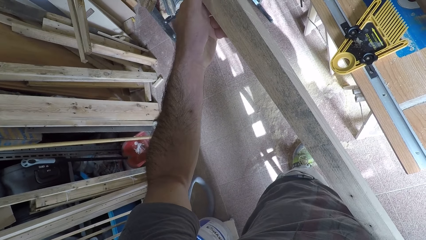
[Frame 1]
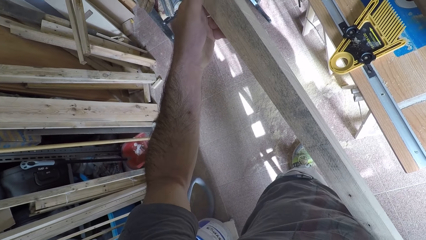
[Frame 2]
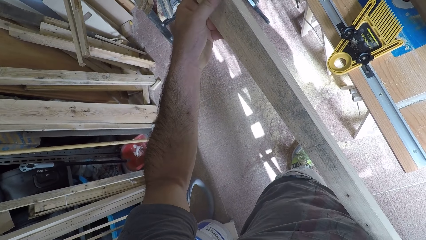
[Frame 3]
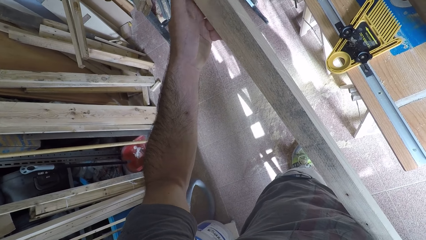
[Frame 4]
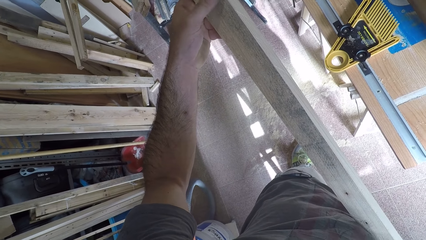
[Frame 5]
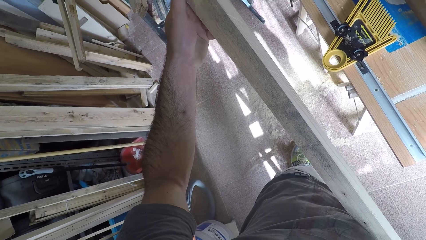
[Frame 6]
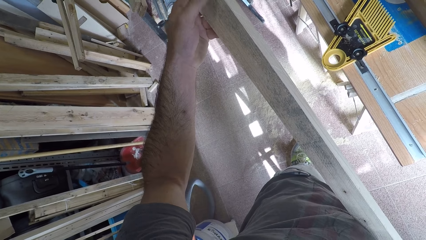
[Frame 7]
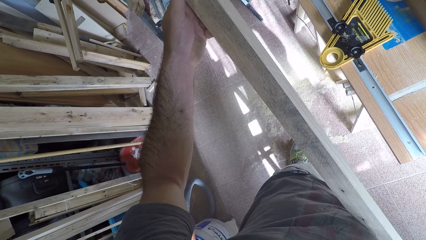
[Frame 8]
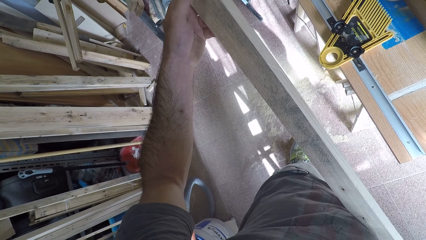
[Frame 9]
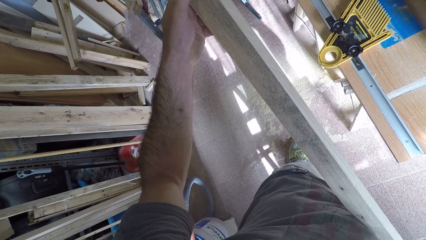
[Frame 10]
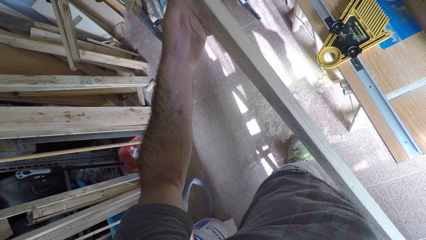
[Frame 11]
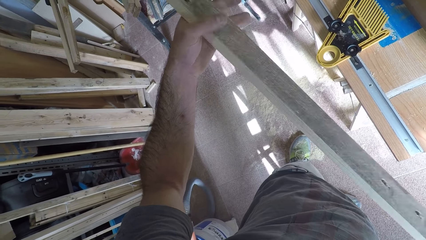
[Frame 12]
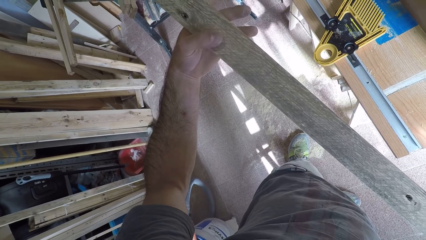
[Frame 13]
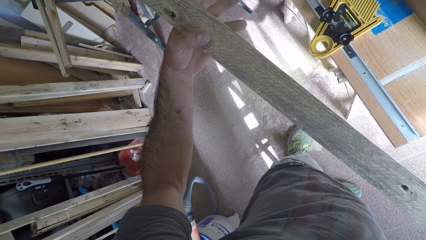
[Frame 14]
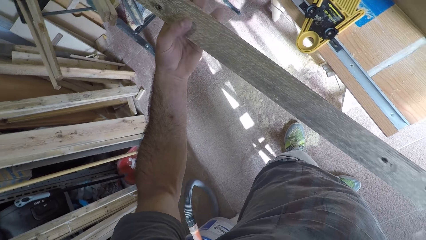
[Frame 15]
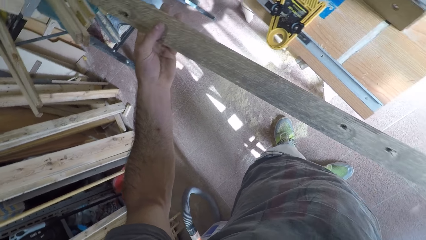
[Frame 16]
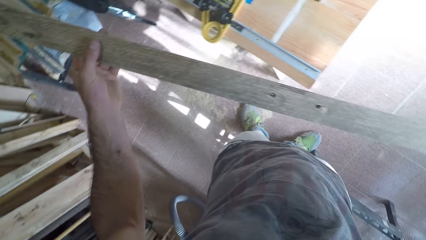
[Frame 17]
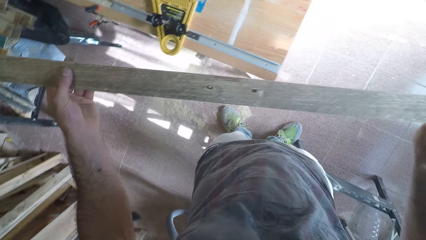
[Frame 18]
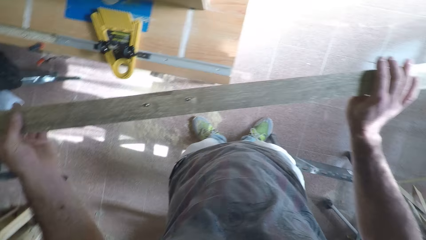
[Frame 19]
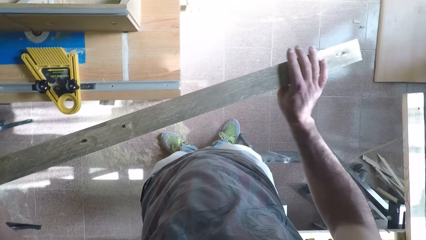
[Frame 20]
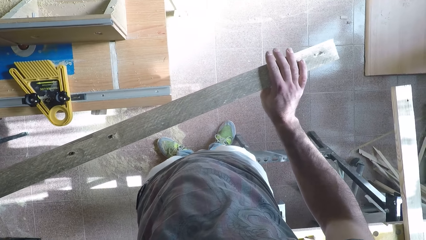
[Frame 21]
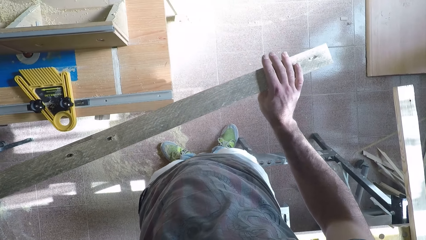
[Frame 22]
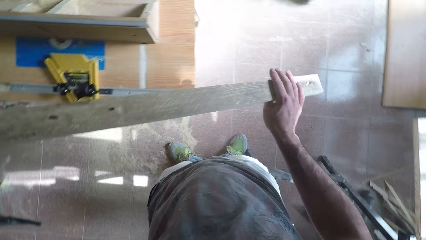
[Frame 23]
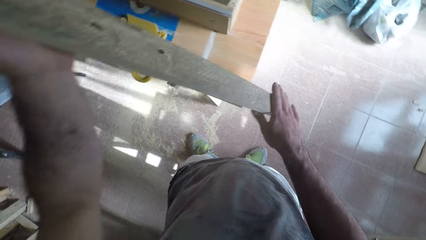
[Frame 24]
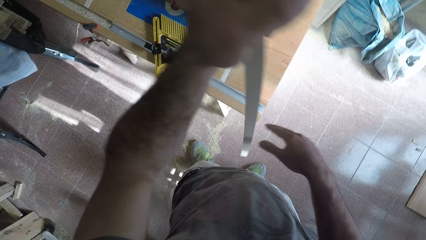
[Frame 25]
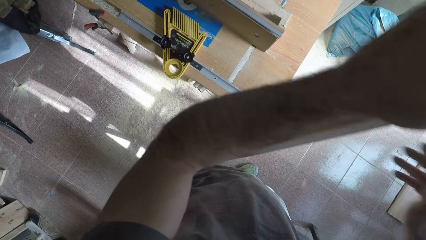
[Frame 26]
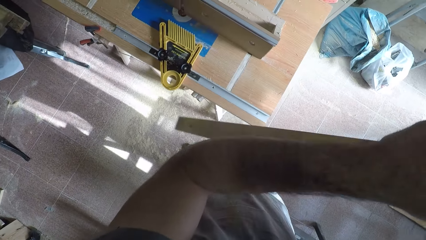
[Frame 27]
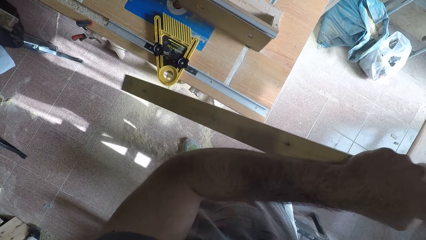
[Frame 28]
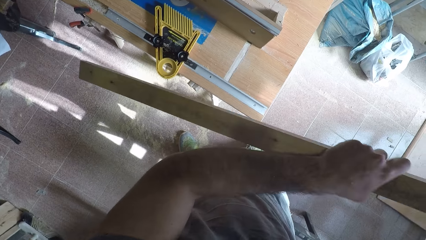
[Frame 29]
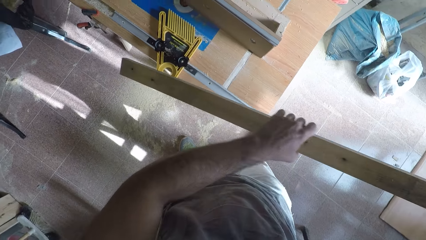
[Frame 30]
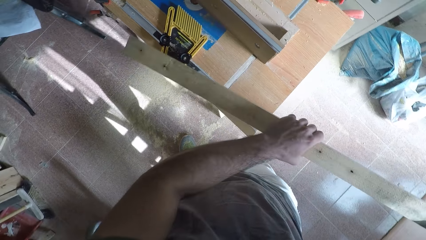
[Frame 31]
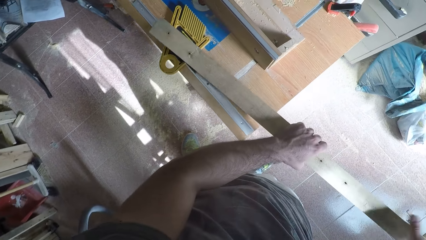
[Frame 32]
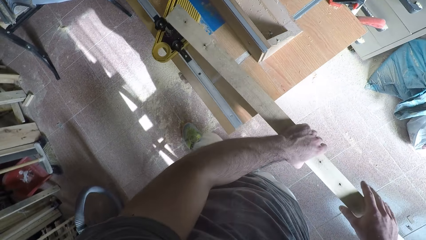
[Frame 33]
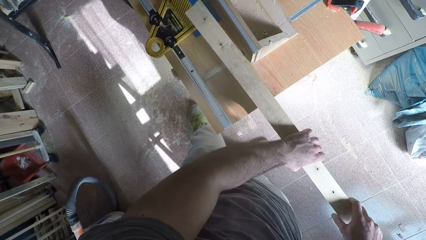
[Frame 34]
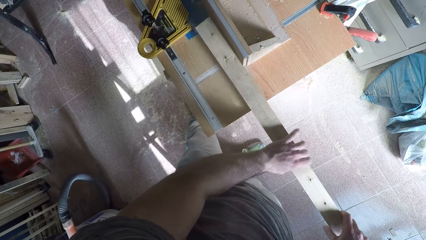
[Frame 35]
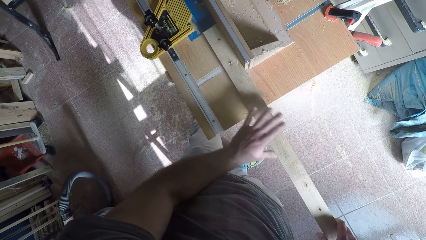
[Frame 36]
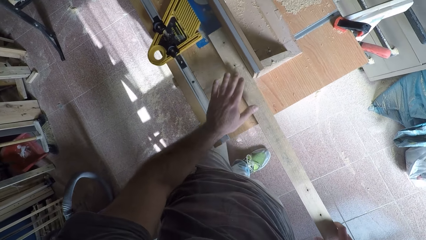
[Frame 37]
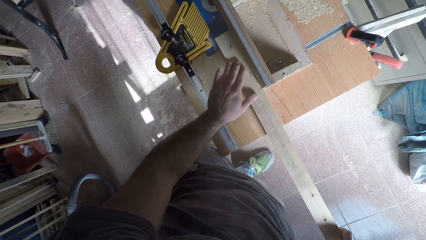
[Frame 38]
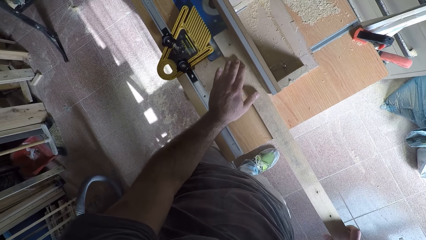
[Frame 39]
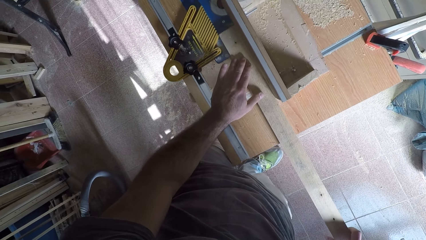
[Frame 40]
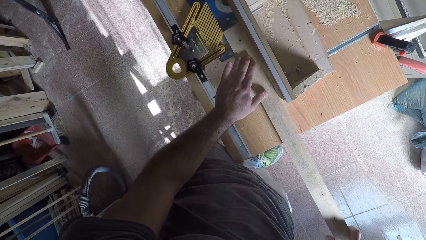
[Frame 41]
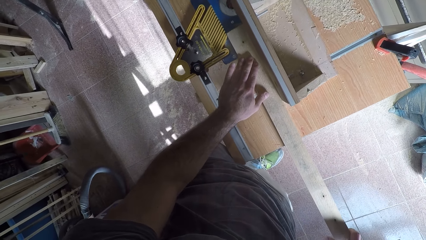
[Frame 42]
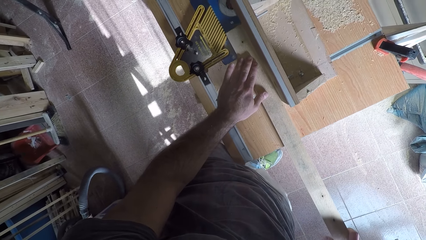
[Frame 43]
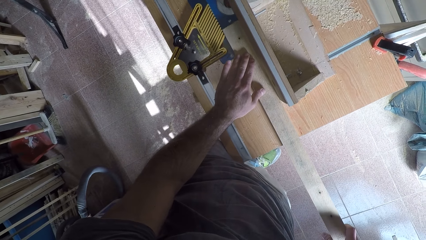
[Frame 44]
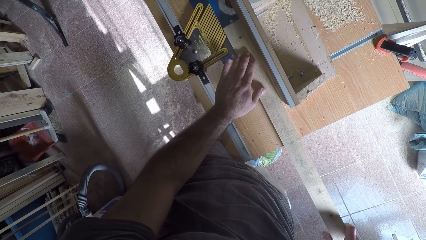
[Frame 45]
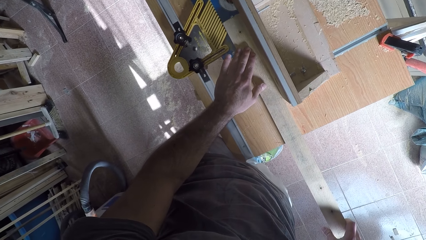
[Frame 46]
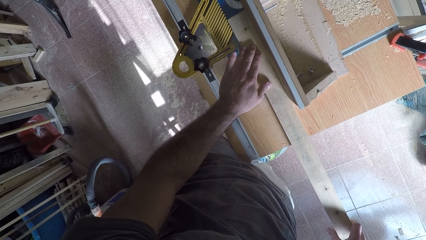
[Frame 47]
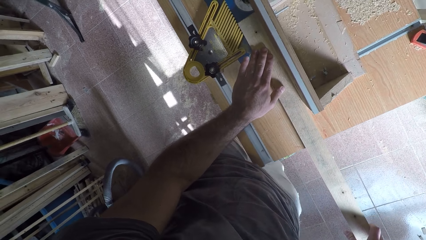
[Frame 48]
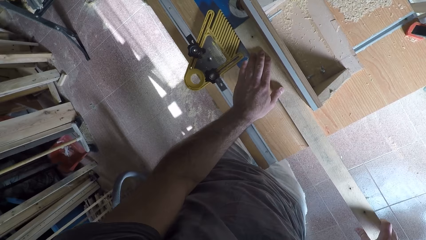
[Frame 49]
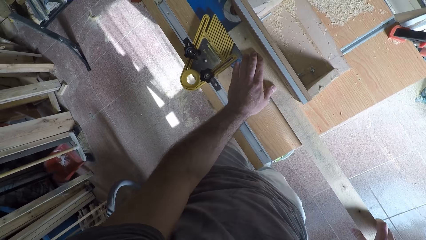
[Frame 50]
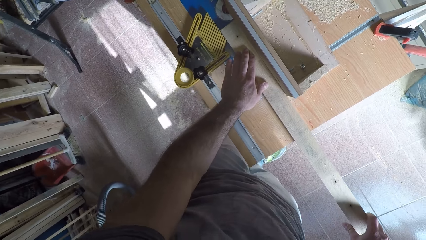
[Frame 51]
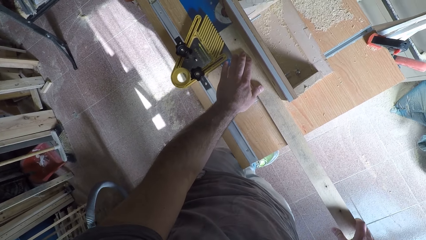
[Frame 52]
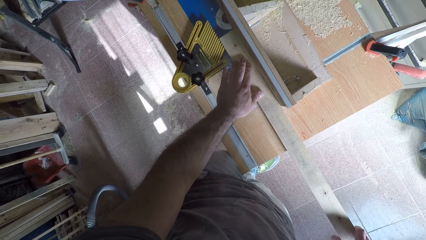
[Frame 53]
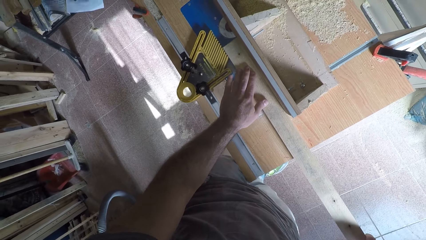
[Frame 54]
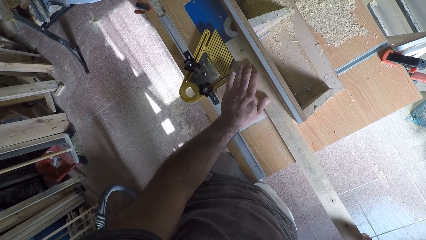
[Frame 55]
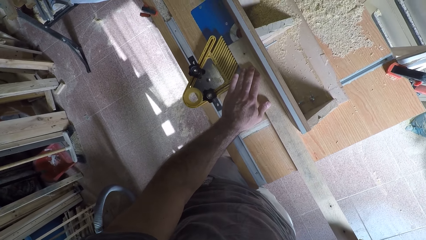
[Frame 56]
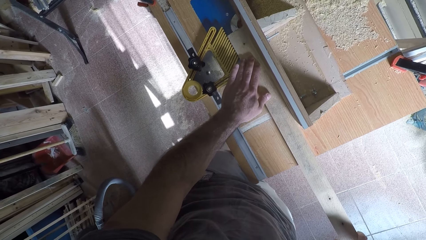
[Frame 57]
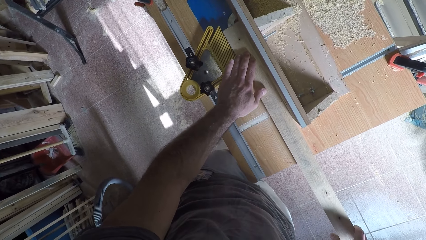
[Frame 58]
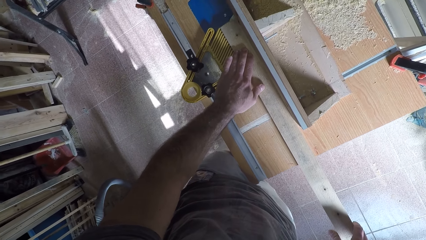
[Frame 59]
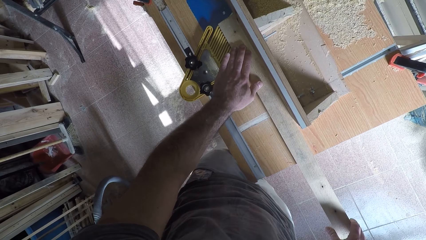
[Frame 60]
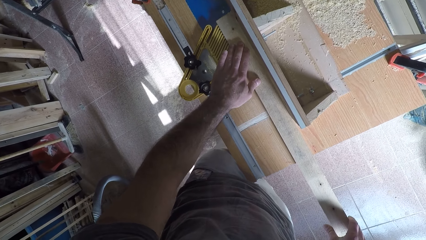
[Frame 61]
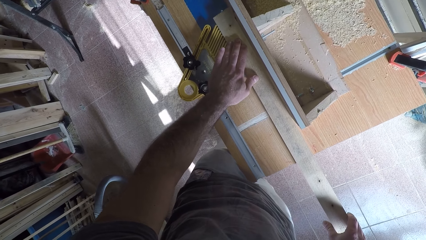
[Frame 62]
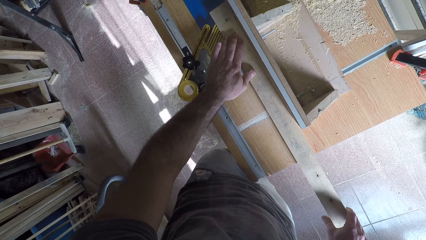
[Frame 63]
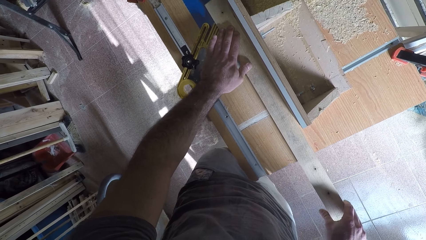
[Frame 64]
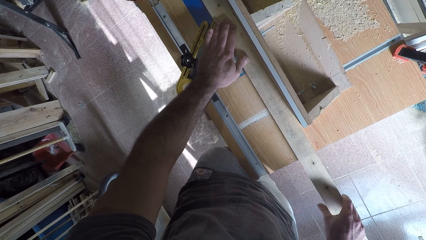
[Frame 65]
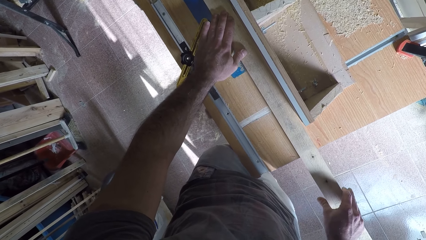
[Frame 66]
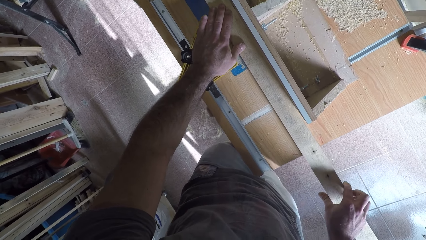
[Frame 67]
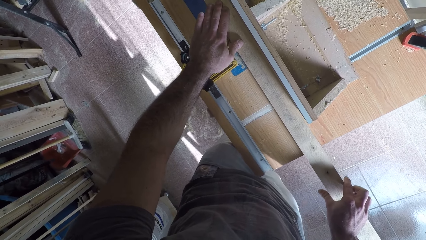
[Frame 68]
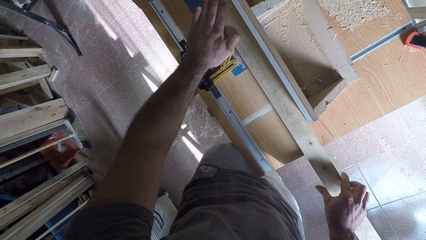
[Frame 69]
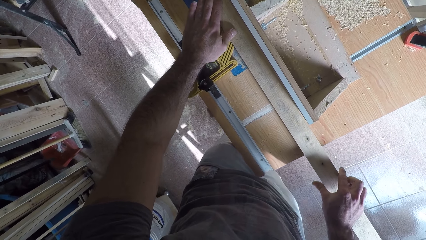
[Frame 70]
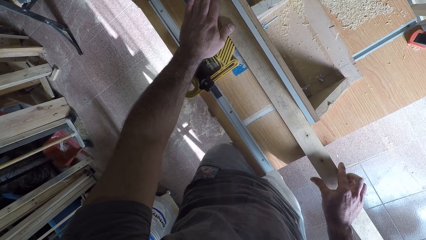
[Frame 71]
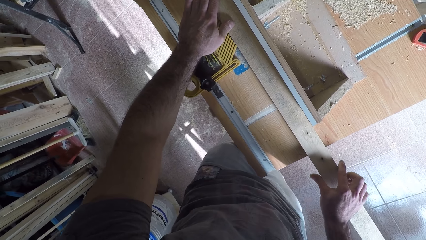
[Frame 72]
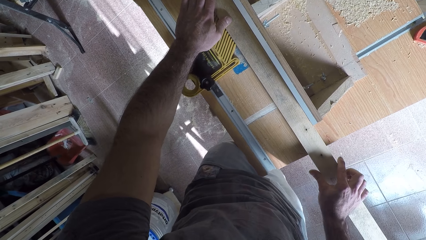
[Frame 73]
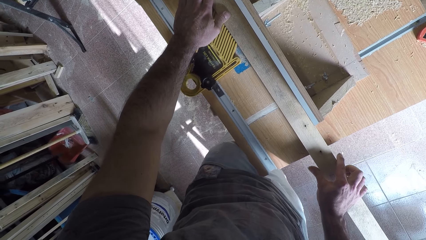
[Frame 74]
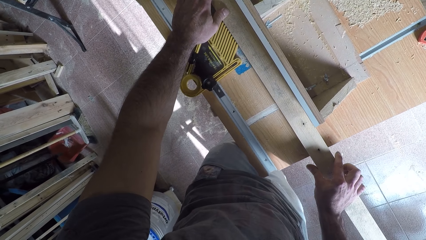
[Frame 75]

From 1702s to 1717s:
The camera wearer rubs the wood. They turn the wood. They place the wood on the circular saw machine or smoothing machine. They work on the wood with the circular saw machine. They push the wood against the smoothing machine.
